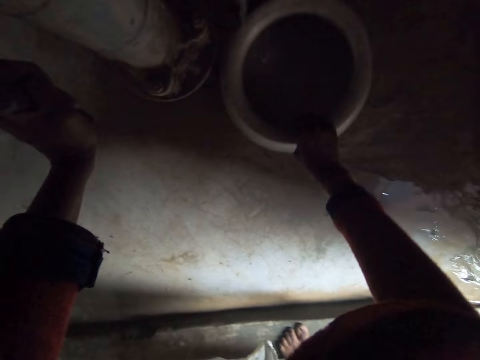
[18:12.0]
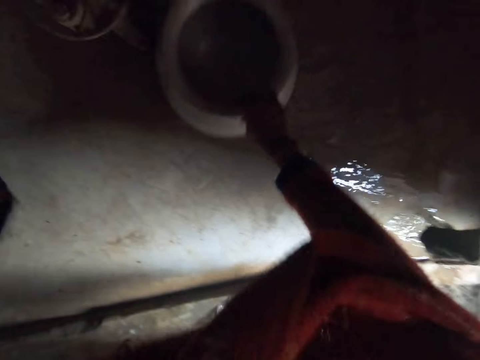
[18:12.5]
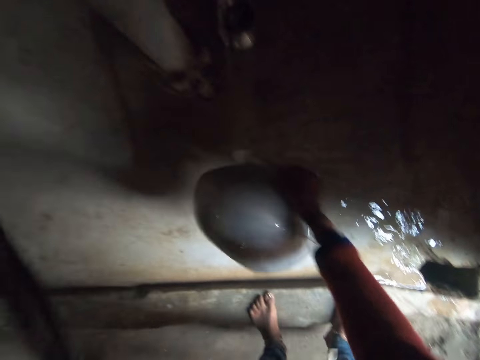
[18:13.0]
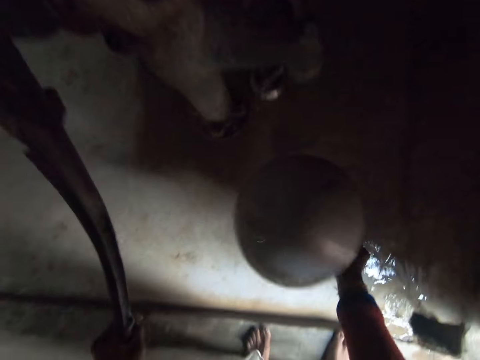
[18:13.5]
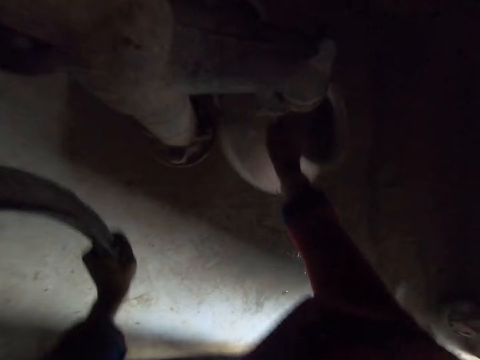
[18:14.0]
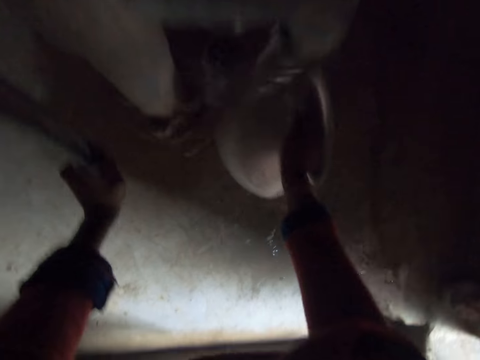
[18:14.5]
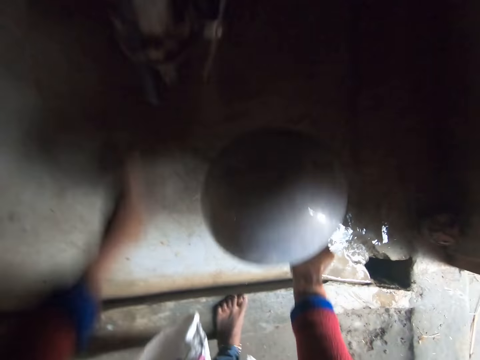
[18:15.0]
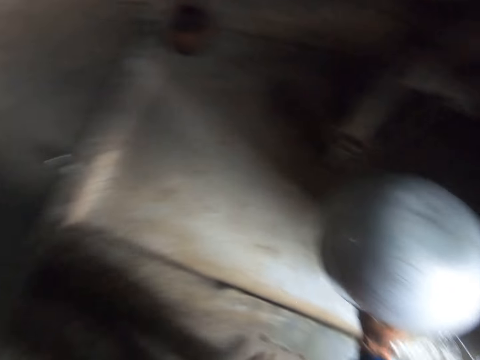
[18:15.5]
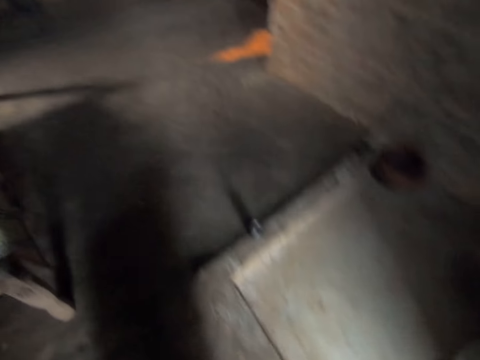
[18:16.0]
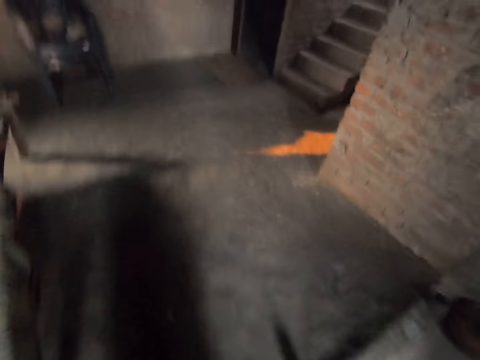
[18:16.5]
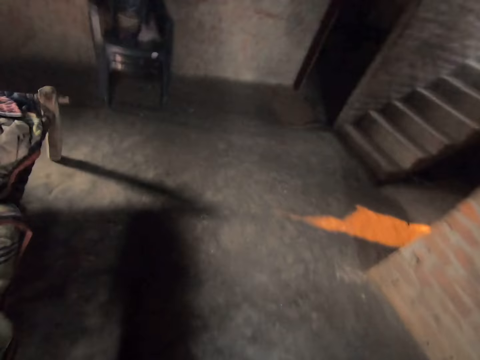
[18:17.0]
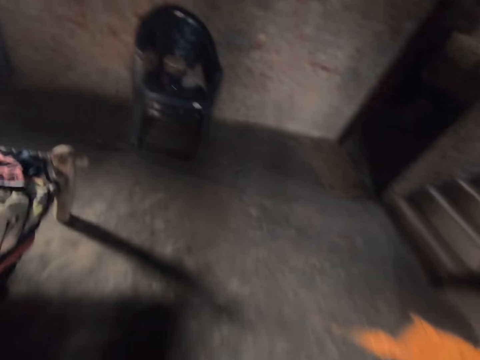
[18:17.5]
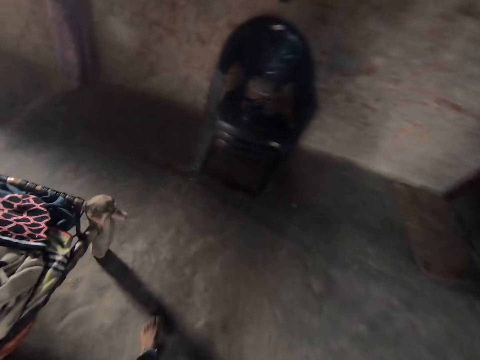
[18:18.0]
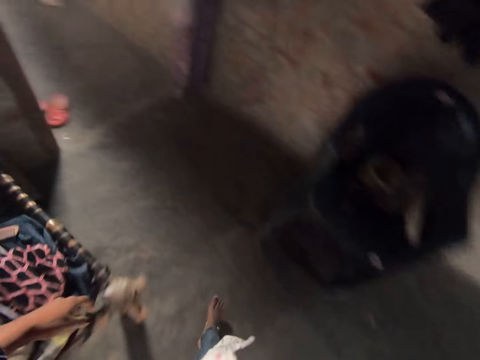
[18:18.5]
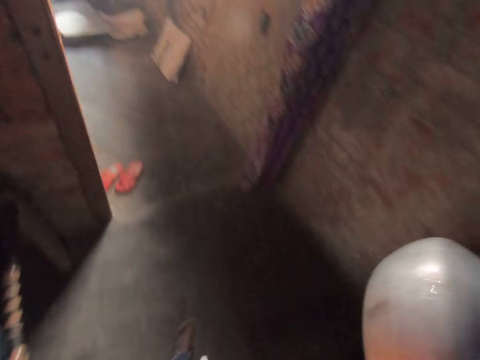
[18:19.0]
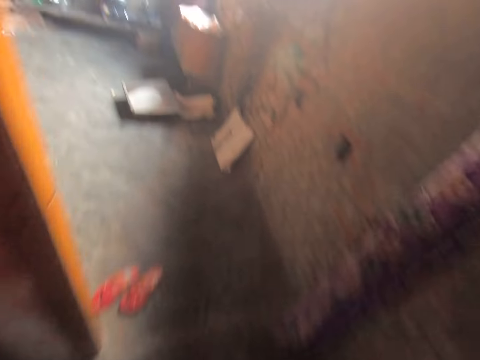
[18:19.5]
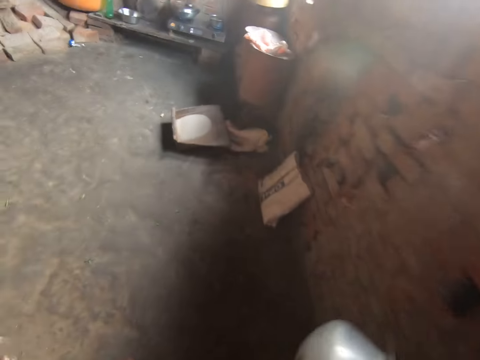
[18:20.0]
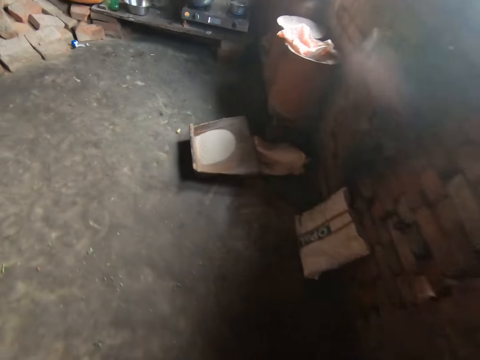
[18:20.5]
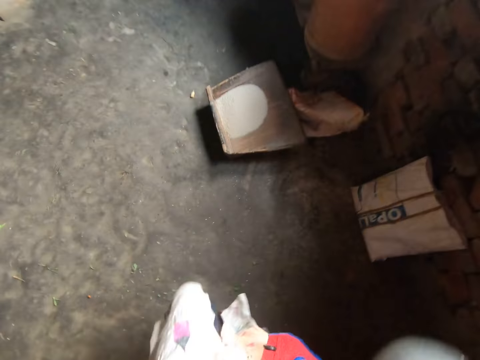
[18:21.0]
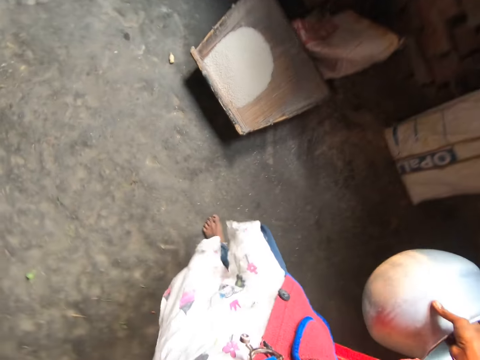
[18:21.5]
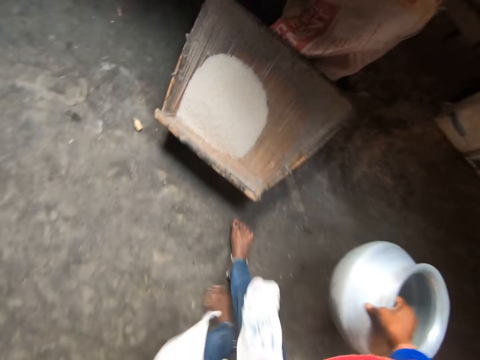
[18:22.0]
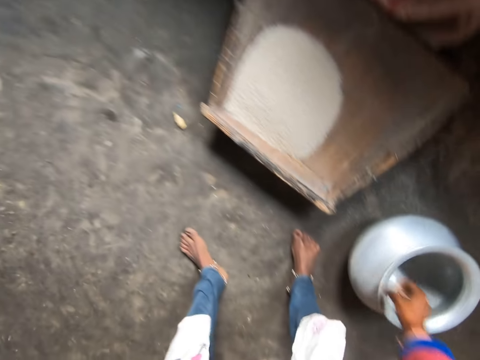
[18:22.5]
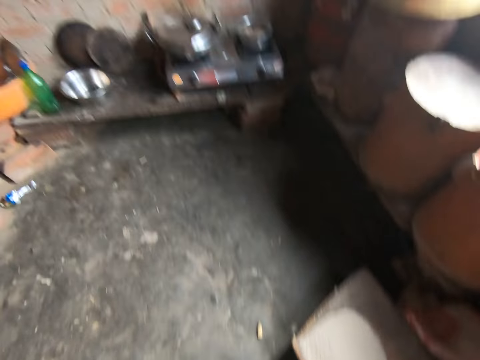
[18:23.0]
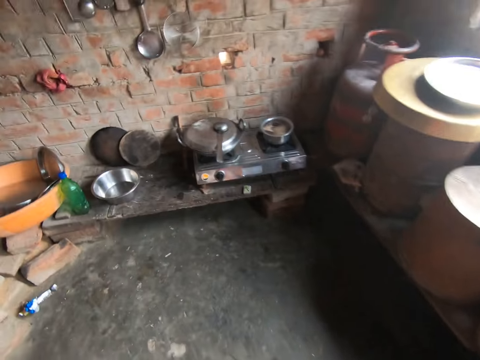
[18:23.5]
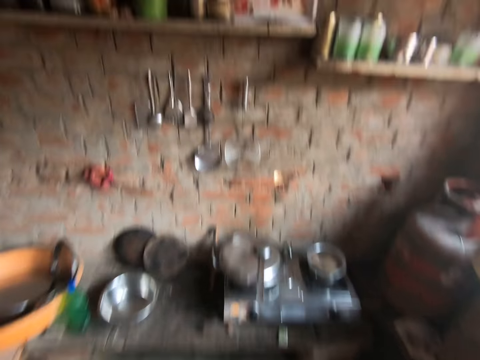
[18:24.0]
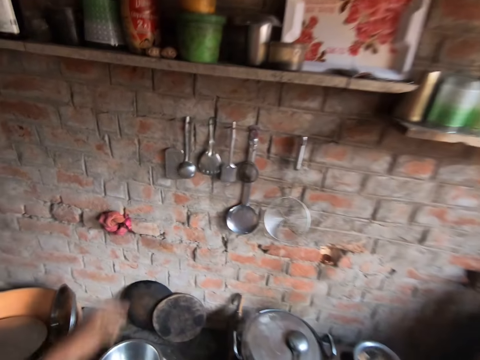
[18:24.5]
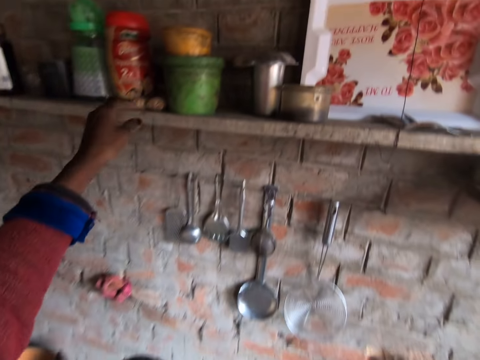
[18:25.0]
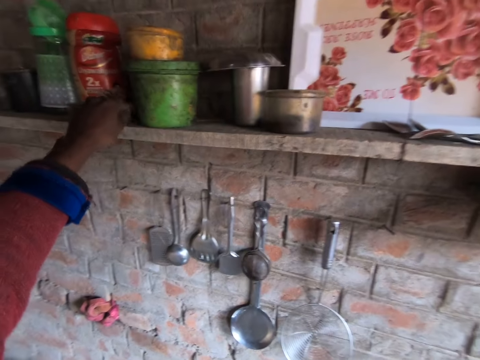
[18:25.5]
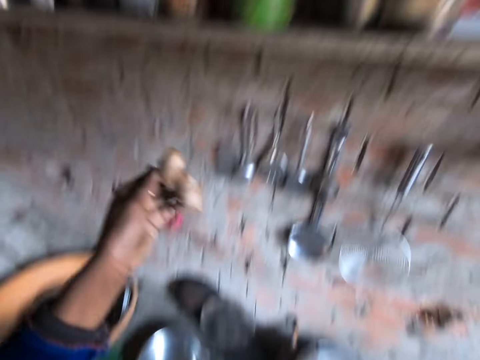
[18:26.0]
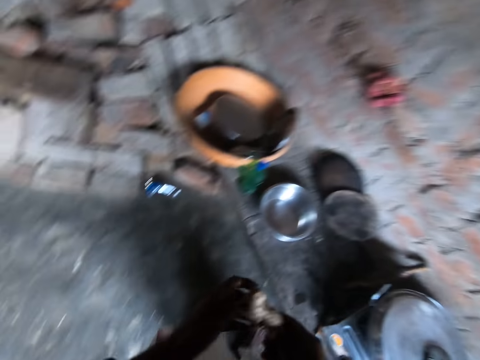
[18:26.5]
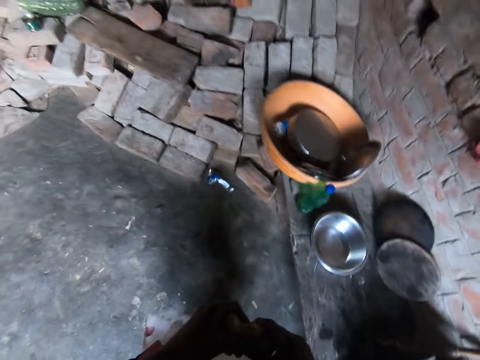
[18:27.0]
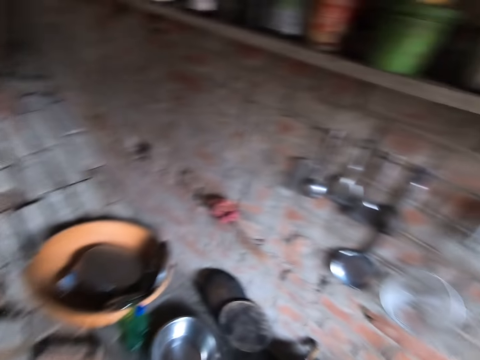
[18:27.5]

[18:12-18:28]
The camera wearer drops the pot beneath the tap. They pull the tap lever. They rinse the pot. They walk forward. They place the pot on the floor. They walk around. They take a piece of ginger from a shelf.

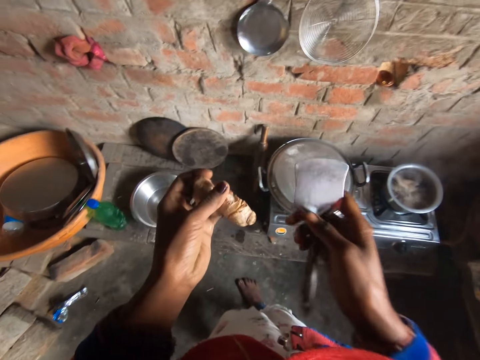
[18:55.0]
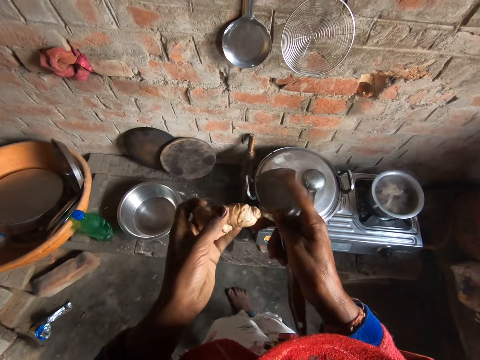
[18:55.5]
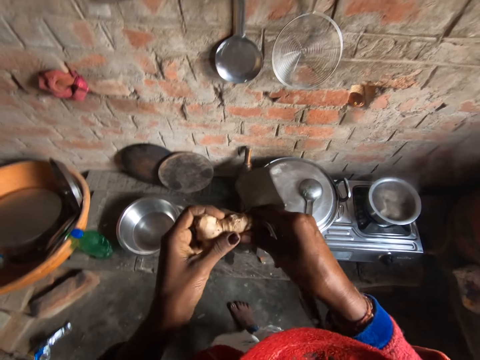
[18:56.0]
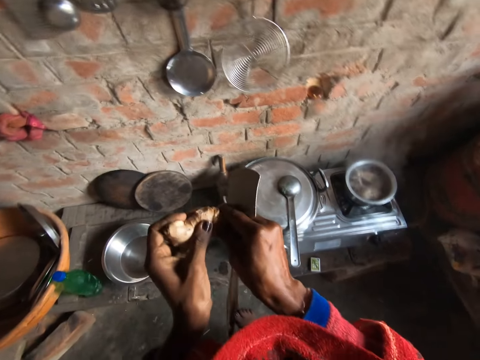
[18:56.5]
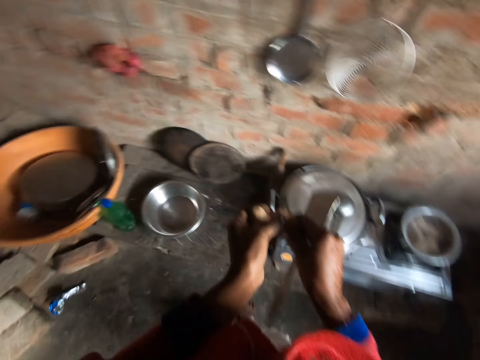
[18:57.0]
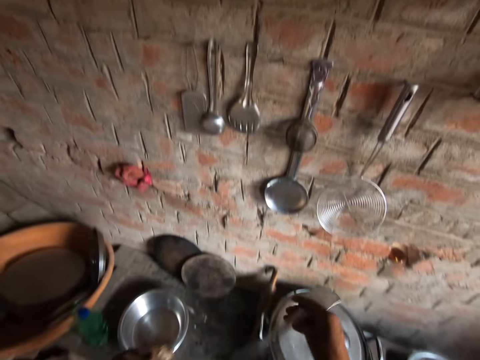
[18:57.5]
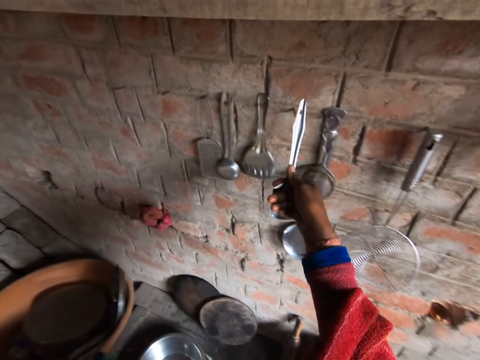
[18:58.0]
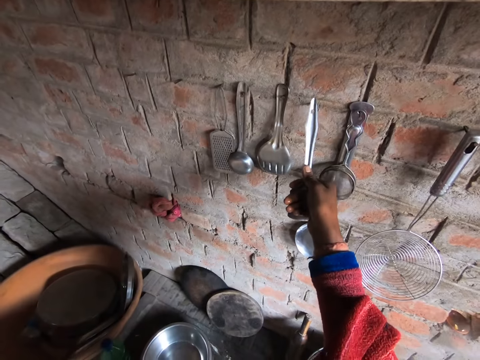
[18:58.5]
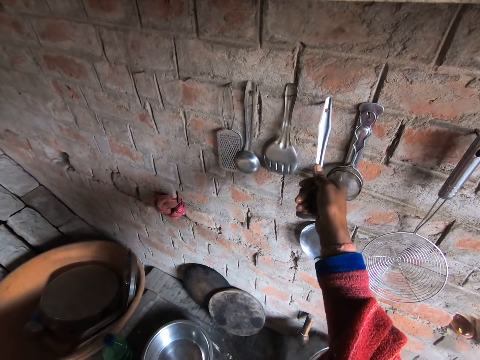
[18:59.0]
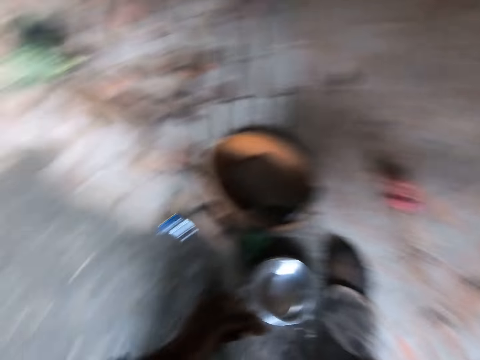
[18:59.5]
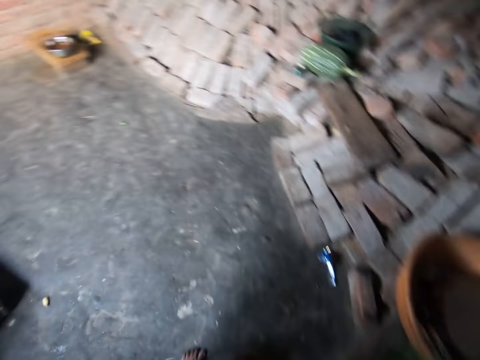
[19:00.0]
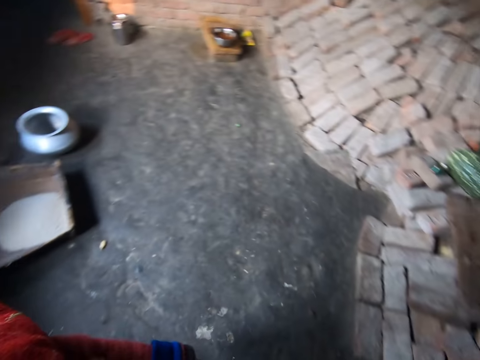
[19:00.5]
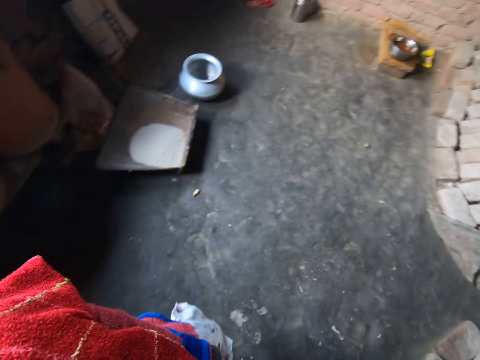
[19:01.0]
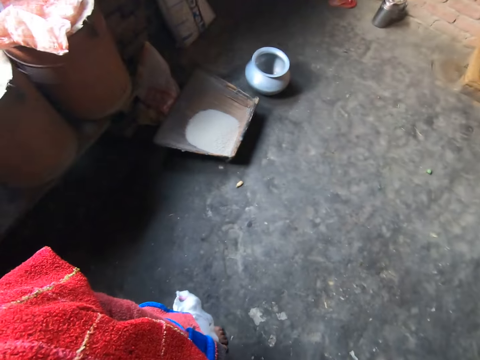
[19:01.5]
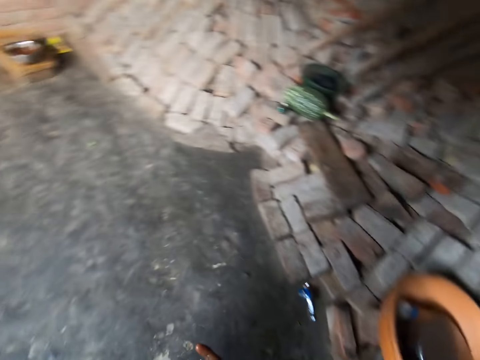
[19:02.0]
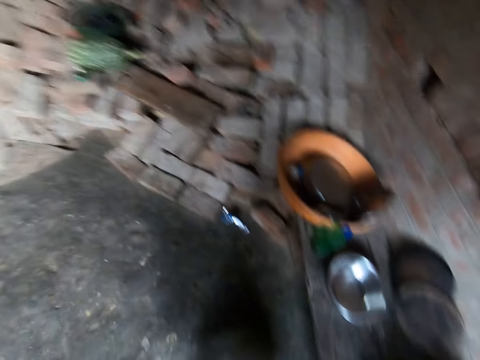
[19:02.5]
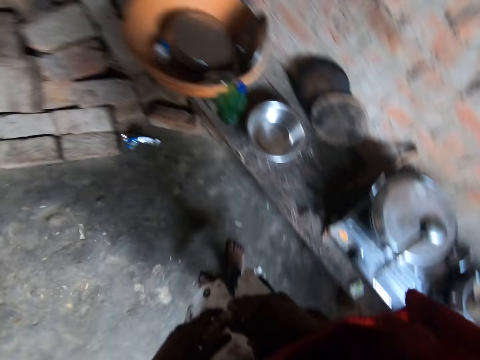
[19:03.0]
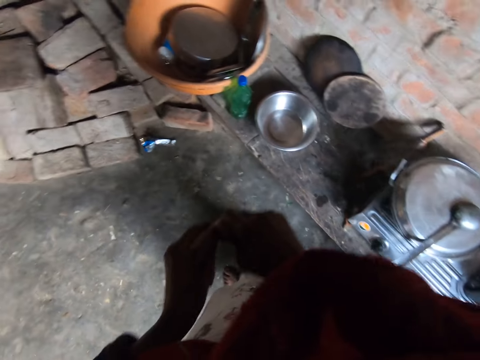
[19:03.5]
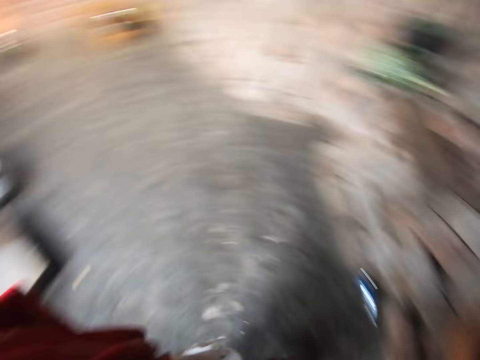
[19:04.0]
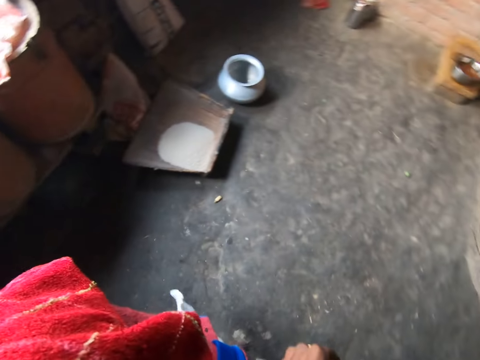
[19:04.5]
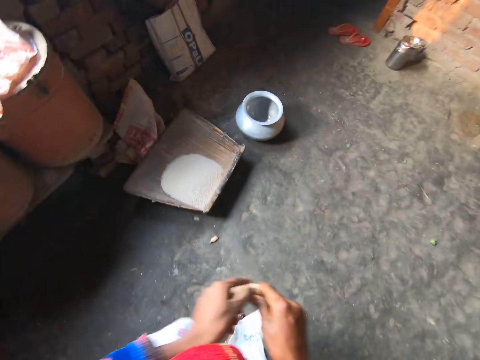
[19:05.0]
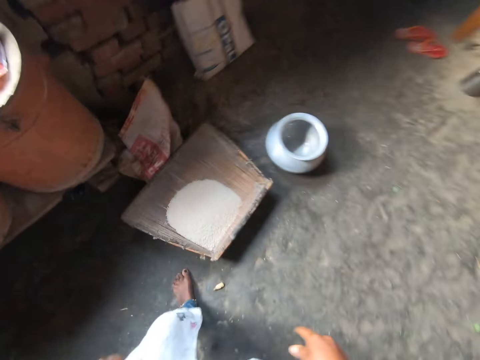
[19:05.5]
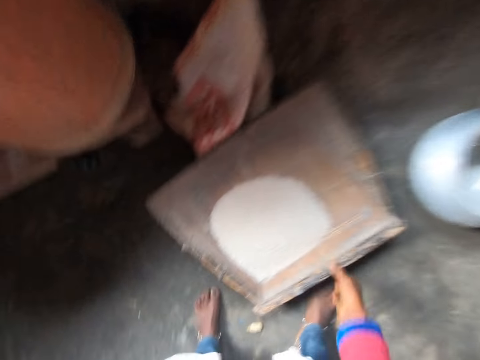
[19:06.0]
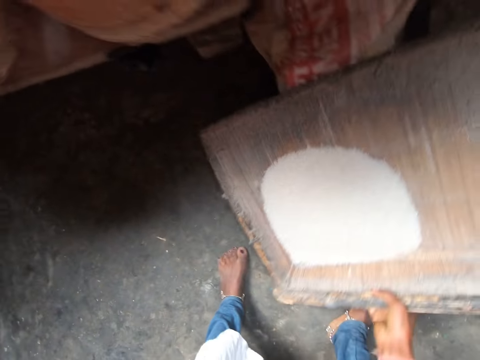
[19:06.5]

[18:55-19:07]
The camera wearer breaks the ginger with his hands. He hangs the spoon back on the wall. He looks around. He moves around.
